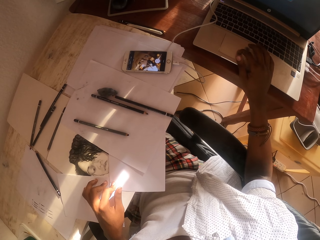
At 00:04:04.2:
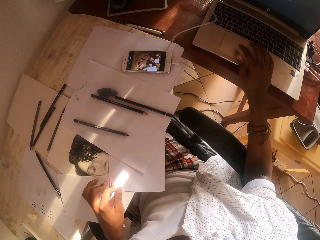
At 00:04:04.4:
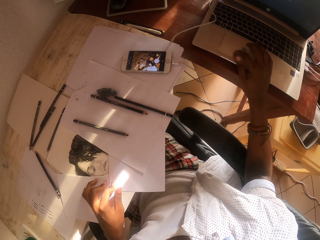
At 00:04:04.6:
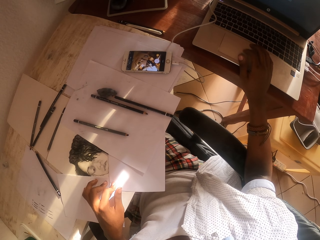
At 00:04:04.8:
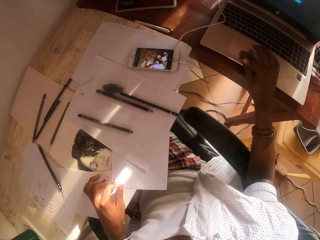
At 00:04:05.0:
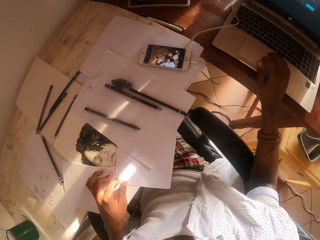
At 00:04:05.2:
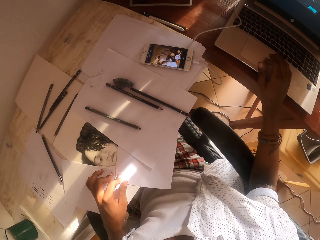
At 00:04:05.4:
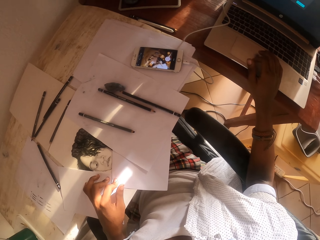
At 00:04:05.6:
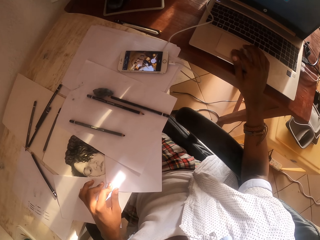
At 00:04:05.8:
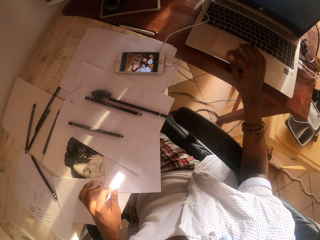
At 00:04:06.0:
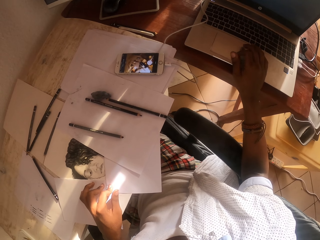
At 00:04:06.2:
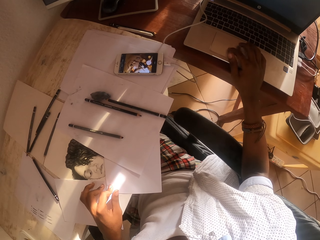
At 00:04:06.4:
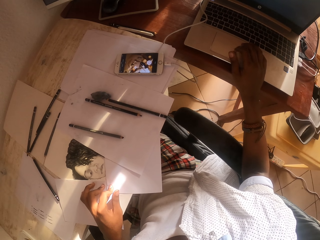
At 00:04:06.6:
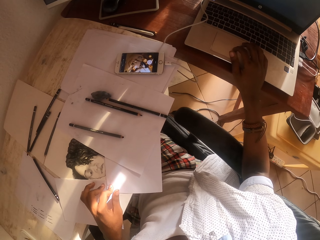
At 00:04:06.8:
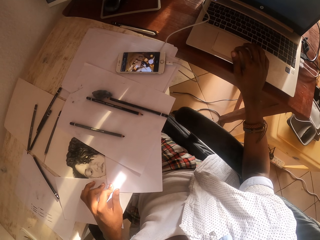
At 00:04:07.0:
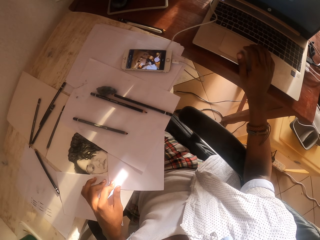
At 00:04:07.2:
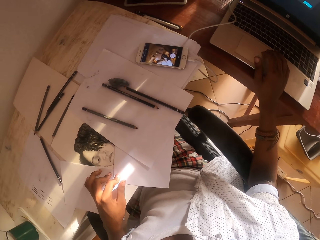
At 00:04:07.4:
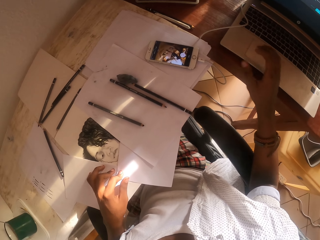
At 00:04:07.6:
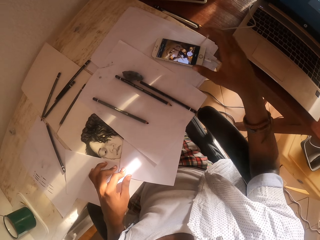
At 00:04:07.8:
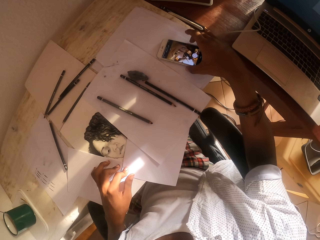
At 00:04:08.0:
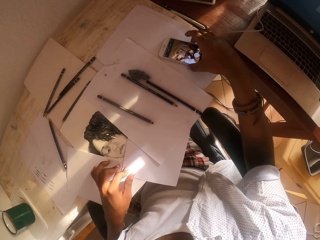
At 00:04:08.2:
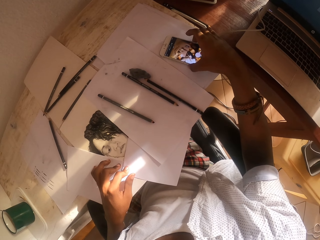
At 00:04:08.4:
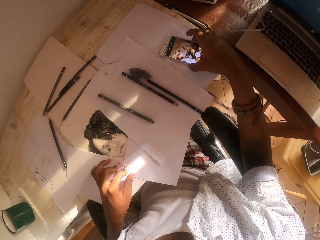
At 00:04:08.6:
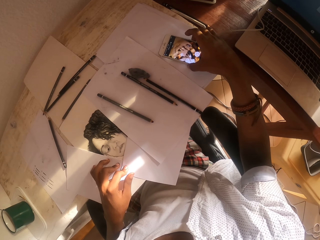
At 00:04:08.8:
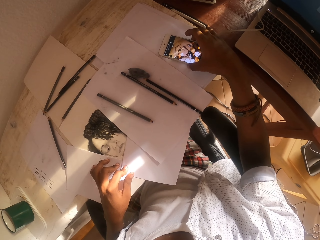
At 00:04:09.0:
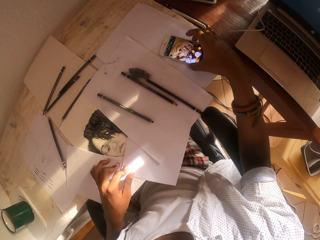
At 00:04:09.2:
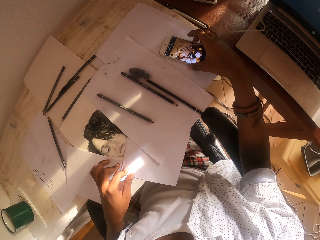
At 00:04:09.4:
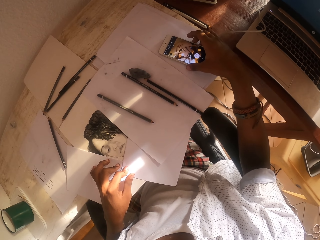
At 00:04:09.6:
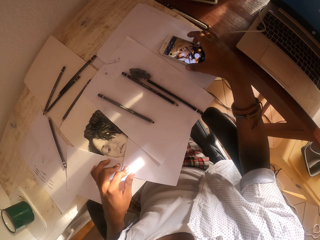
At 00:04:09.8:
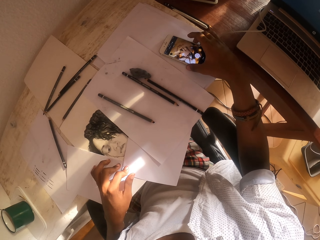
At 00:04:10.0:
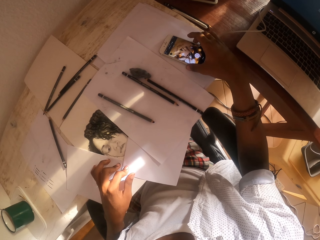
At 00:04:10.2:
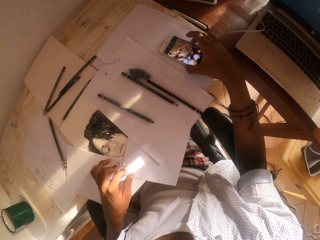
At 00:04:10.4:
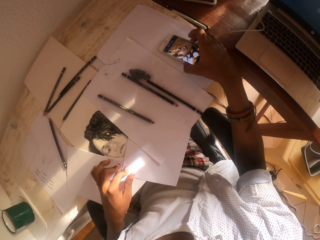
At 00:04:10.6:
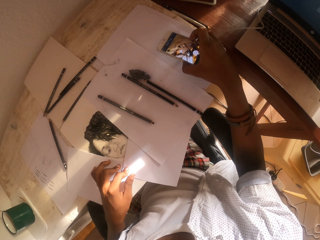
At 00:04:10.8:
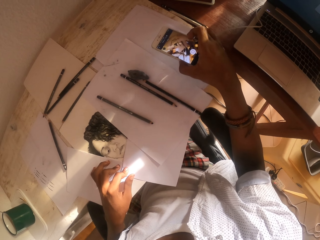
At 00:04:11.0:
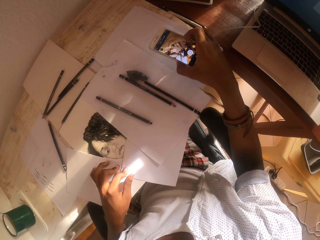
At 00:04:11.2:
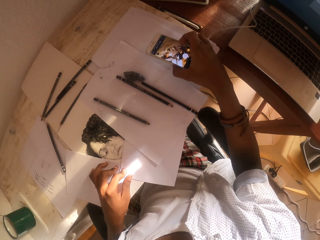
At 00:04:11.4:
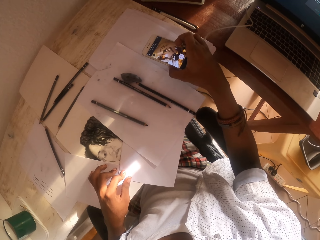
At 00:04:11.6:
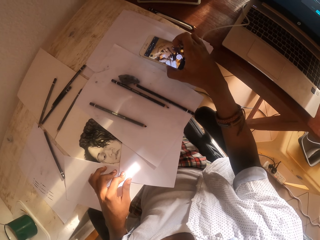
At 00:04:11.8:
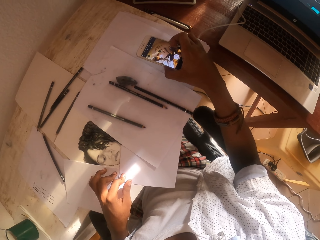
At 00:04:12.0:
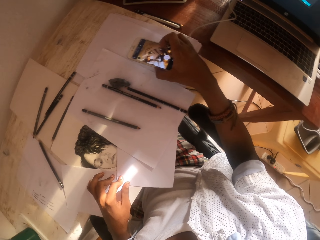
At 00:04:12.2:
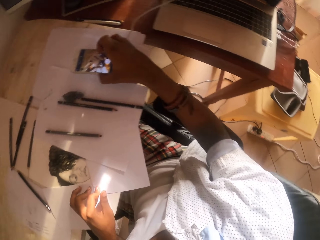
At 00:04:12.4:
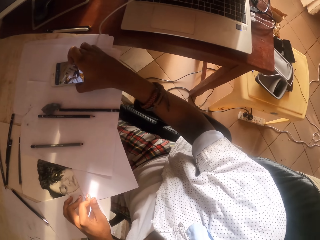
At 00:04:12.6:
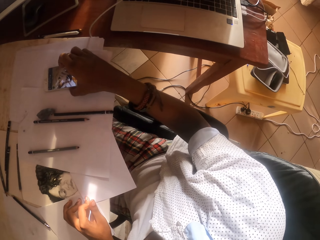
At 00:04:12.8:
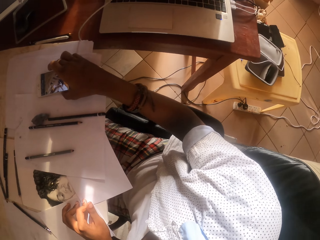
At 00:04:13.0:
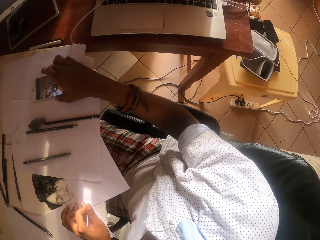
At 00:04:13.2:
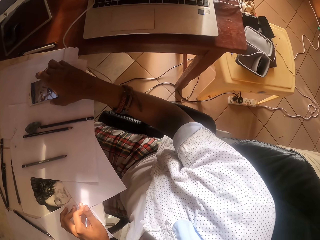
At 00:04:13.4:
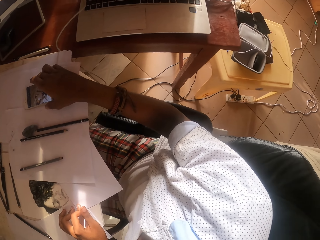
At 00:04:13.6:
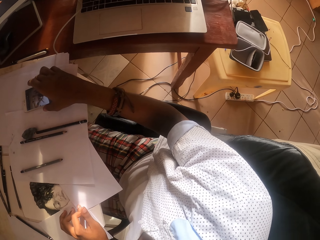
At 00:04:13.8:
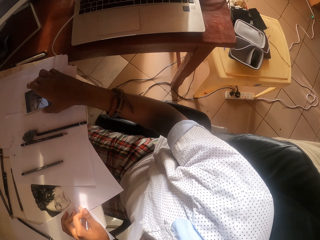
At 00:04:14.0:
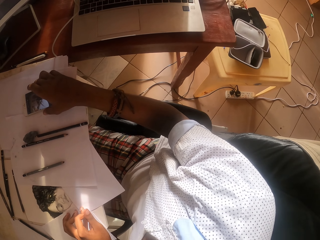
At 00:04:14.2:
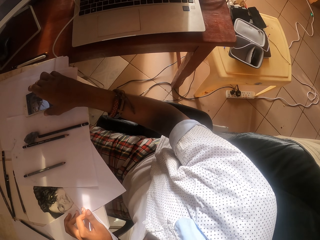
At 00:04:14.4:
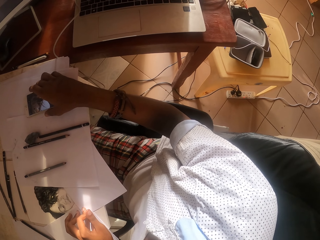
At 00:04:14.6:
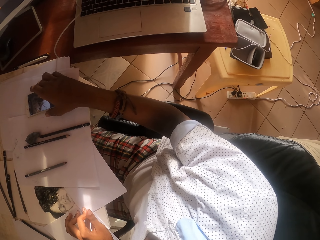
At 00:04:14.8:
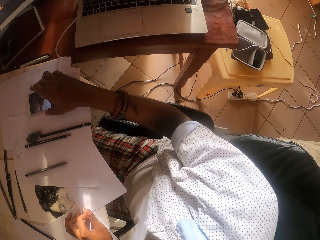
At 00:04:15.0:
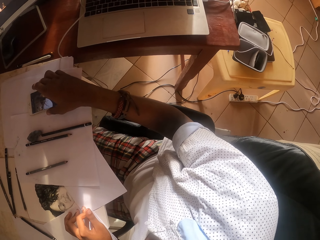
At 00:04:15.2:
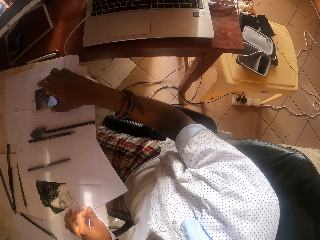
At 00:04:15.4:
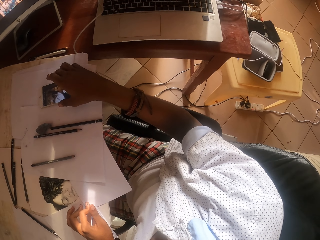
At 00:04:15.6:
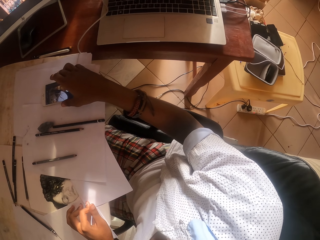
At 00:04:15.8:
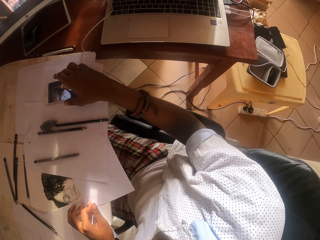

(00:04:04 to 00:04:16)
The camera wearer picks up the phone from the table. They hold the mobile phone. They drop the phone on the table. They stare at the floor.

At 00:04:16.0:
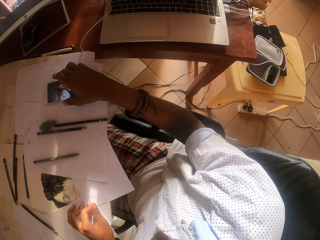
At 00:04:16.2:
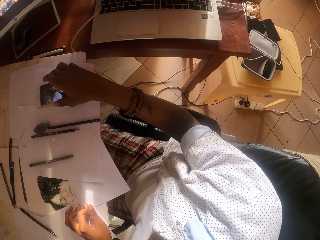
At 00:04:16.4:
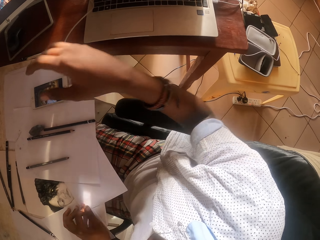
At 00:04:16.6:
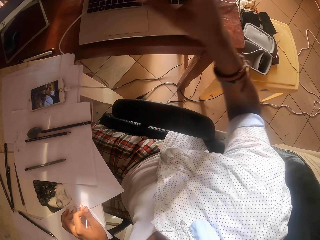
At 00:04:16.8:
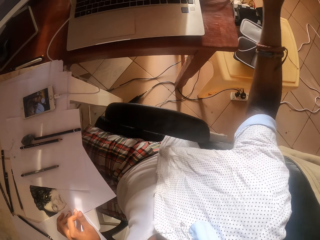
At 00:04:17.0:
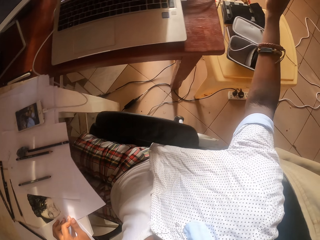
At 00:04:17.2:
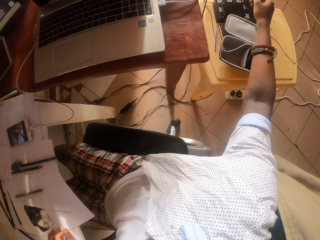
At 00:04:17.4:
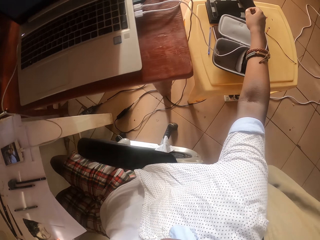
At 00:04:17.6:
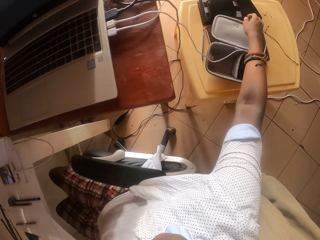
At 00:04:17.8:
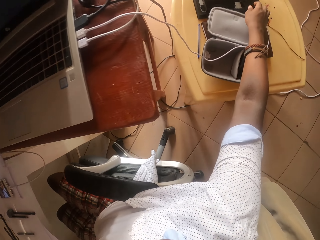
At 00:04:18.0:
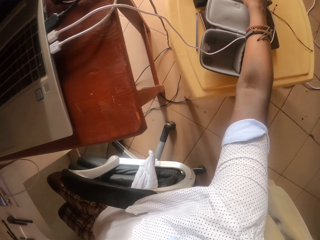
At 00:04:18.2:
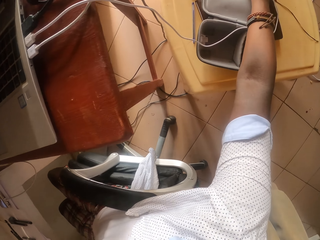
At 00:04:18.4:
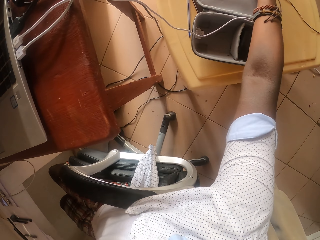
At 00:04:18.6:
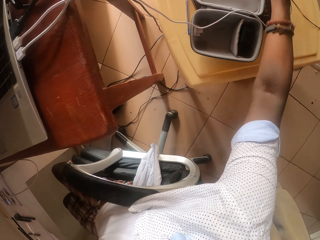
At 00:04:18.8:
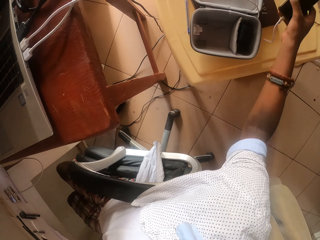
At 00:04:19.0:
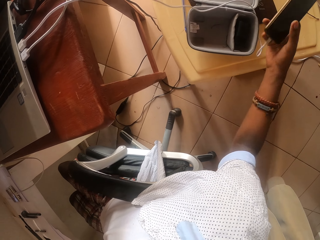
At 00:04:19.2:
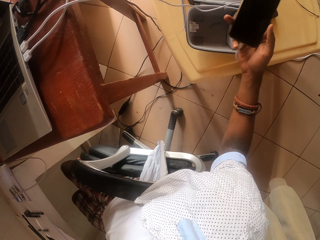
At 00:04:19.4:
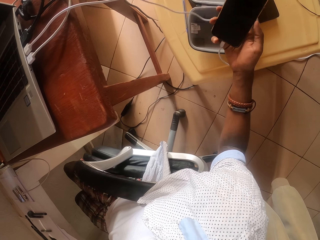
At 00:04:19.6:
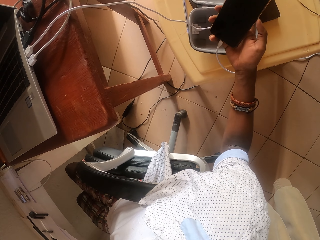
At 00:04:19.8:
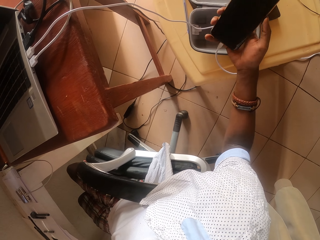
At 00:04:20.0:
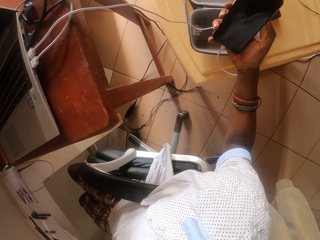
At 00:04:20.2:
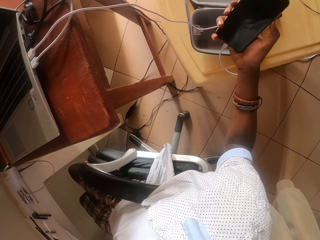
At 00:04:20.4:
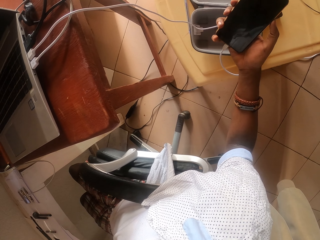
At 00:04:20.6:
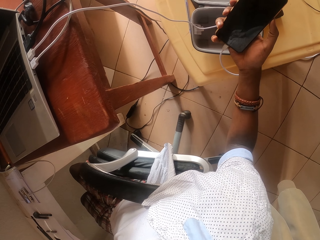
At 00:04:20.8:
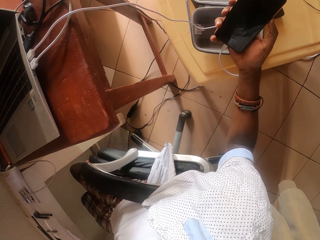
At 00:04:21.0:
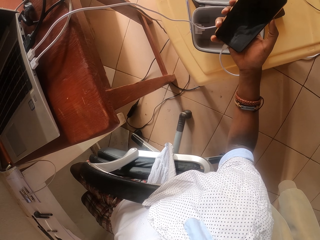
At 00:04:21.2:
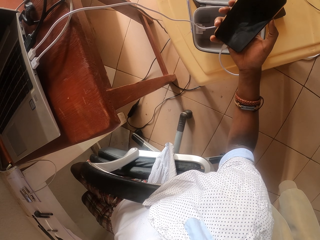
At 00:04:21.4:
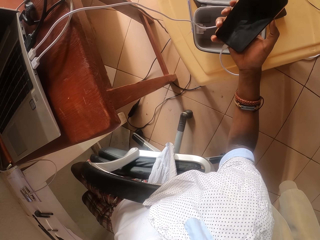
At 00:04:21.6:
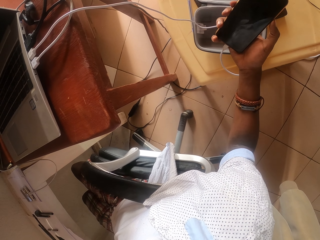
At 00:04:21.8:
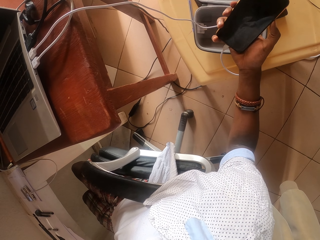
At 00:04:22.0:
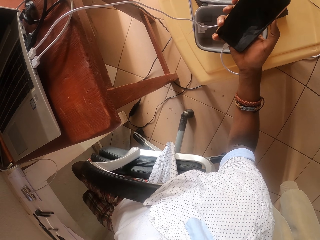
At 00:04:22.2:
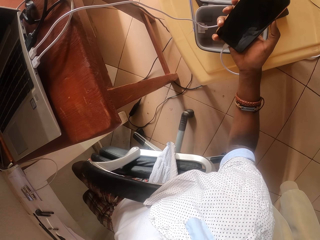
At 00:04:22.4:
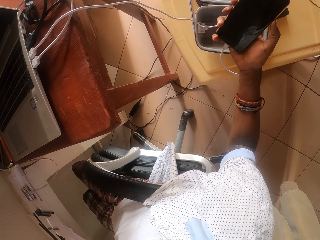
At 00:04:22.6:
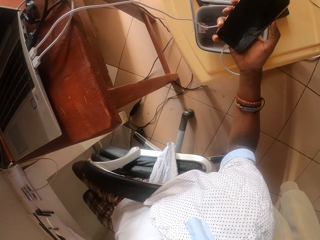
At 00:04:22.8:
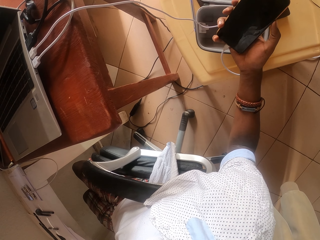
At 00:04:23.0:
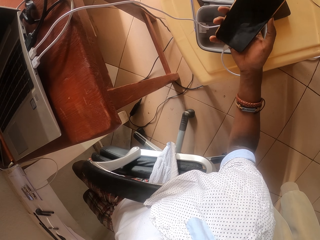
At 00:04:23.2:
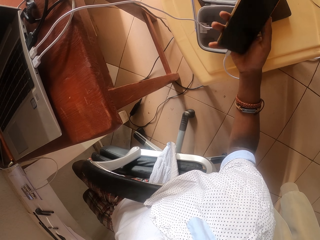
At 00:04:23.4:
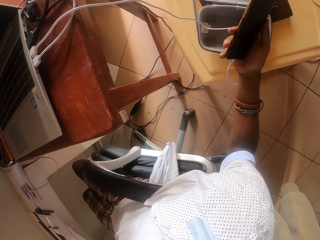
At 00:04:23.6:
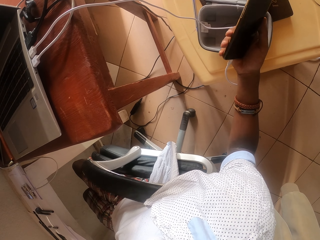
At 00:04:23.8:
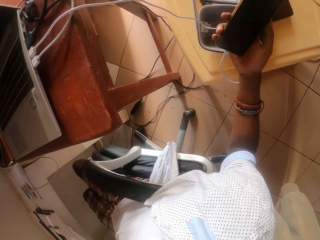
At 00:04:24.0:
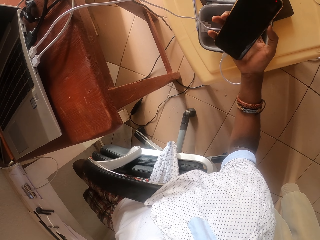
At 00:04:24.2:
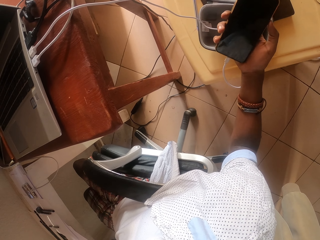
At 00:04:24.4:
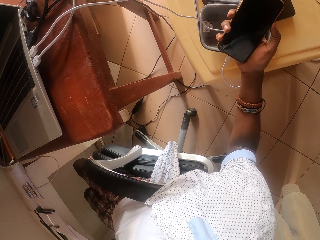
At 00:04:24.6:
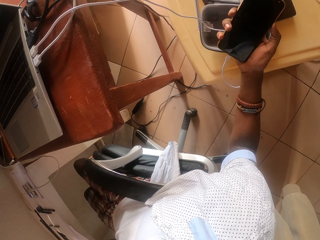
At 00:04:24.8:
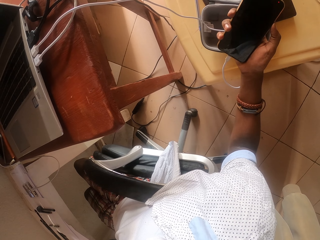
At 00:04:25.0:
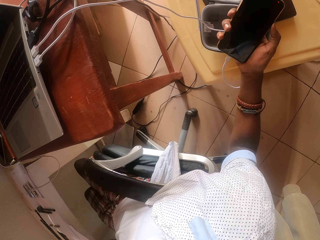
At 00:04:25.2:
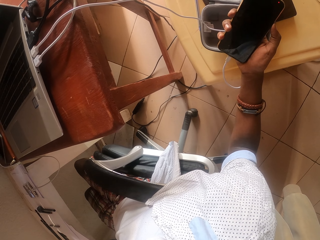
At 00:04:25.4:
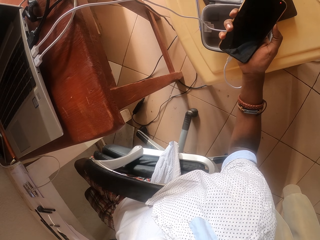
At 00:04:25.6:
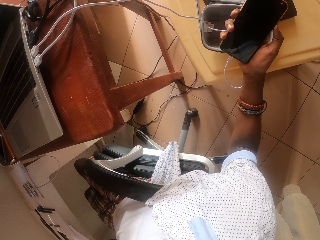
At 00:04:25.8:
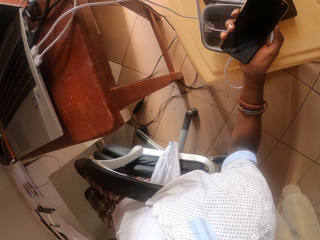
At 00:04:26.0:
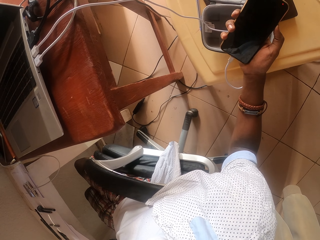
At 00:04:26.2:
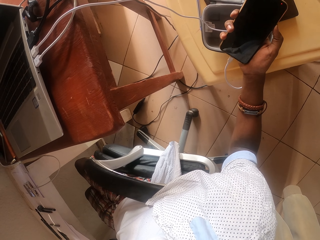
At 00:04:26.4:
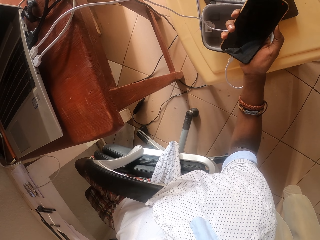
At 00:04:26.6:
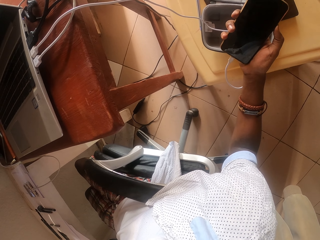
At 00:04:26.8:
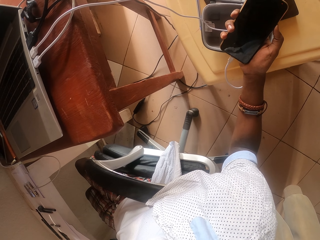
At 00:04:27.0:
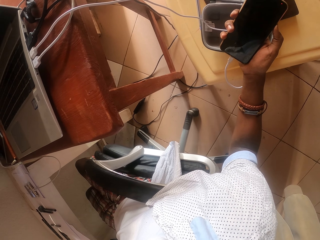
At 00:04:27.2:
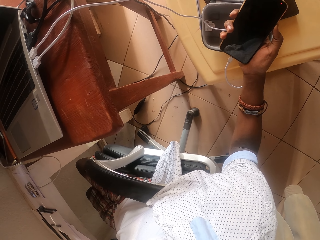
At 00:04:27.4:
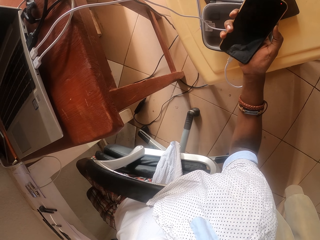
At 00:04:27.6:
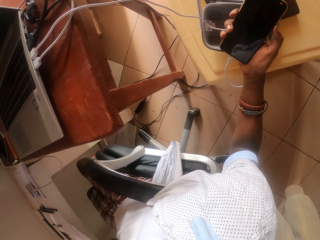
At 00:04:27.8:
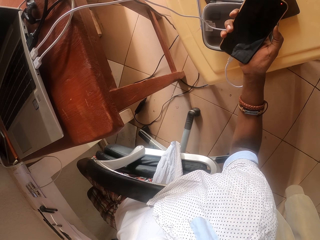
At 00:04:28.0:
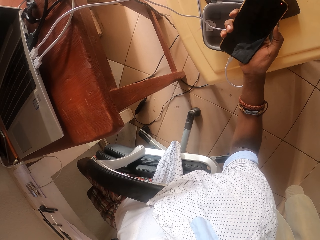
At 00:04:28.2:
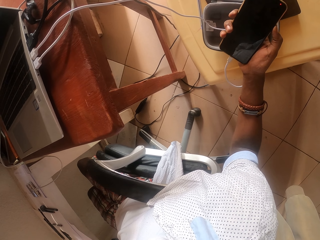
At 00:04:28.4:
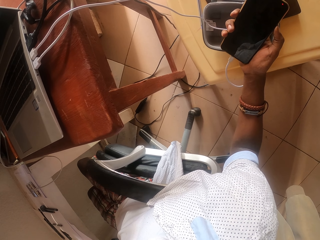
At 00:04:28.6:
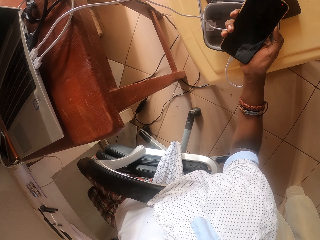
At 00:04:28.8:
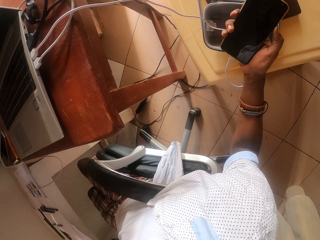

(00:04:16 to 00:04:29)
The camera wearer picks up a mobile phone with his hand. He looks at the phone. He holds the mobile phone.
